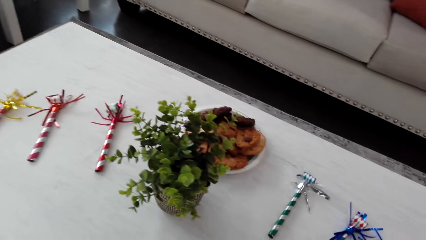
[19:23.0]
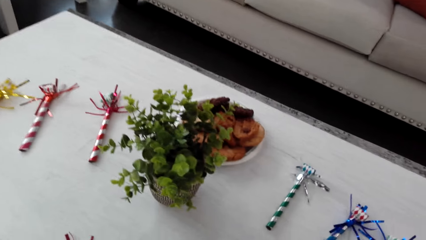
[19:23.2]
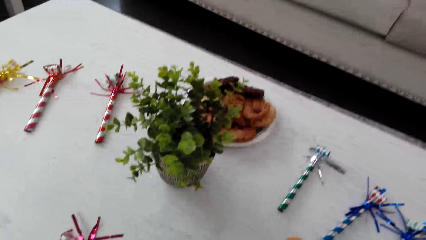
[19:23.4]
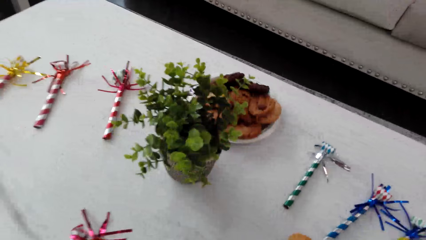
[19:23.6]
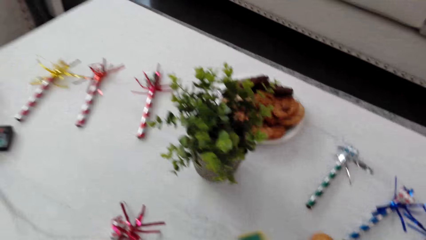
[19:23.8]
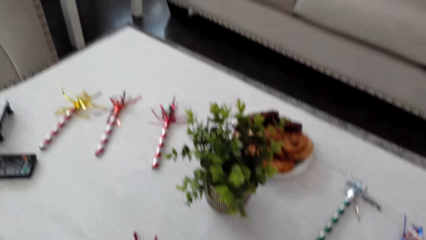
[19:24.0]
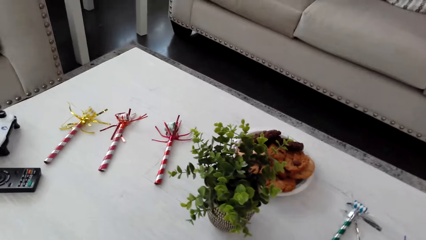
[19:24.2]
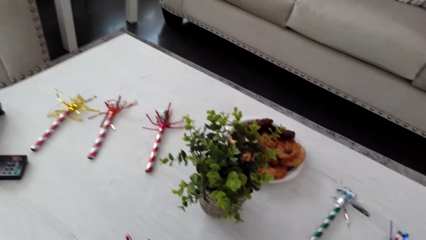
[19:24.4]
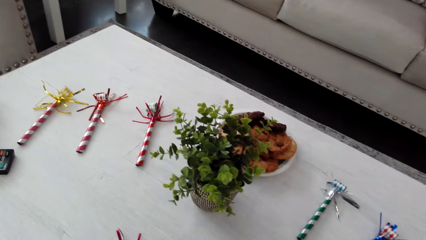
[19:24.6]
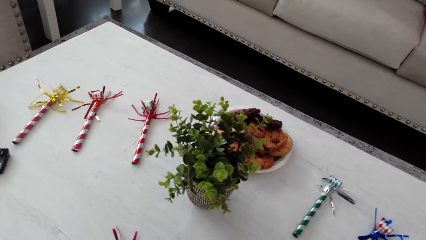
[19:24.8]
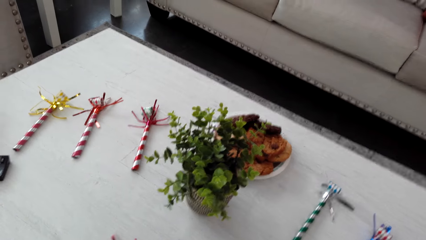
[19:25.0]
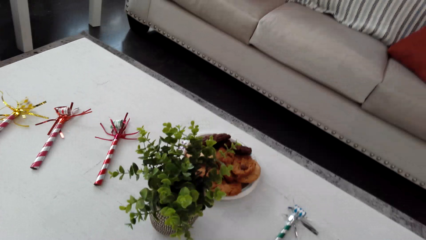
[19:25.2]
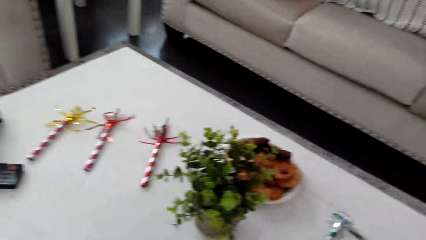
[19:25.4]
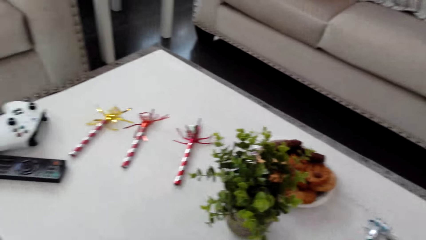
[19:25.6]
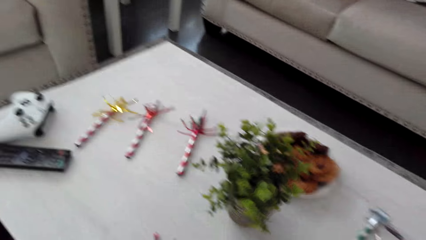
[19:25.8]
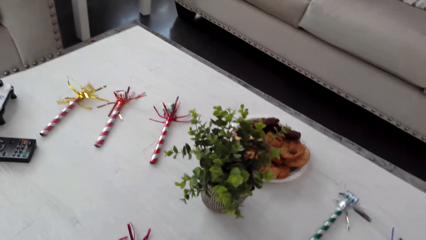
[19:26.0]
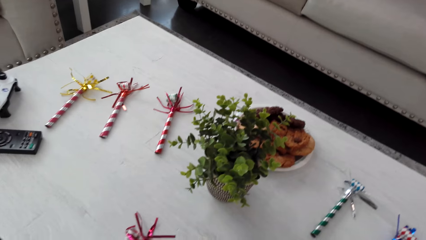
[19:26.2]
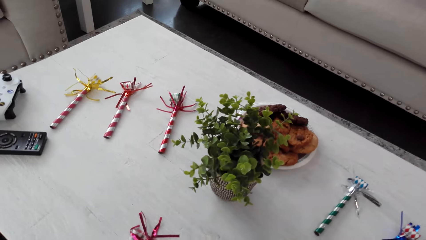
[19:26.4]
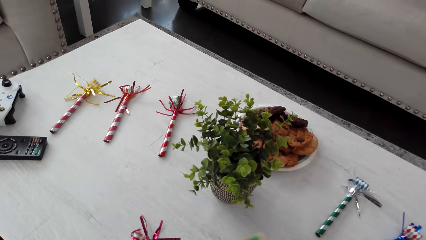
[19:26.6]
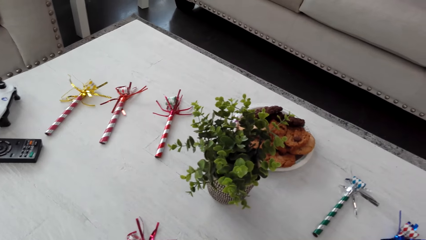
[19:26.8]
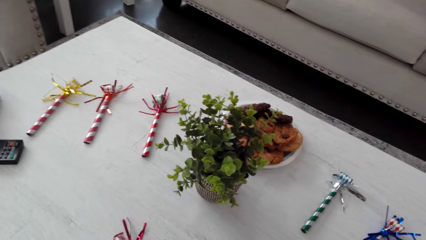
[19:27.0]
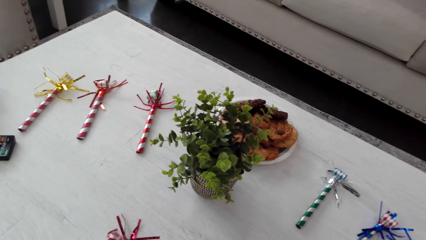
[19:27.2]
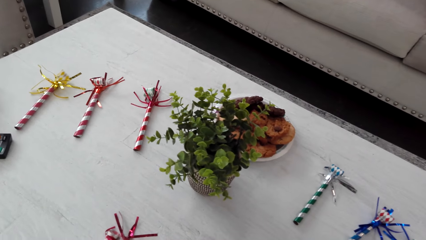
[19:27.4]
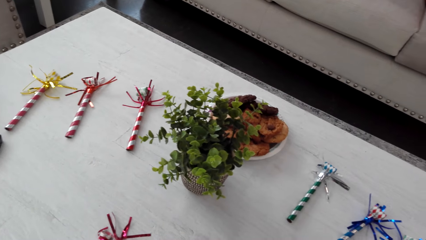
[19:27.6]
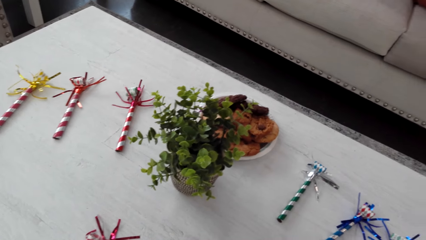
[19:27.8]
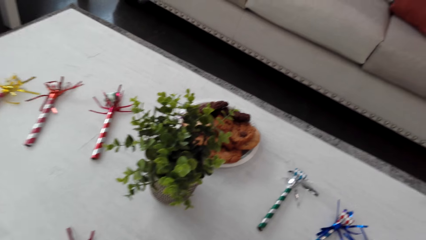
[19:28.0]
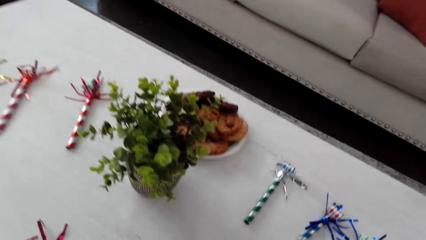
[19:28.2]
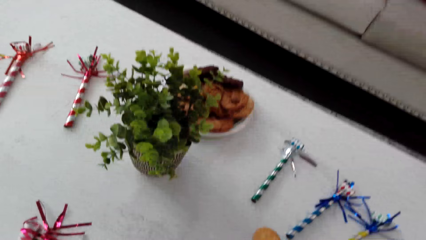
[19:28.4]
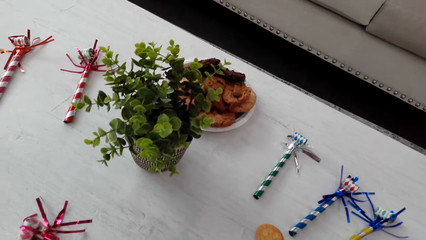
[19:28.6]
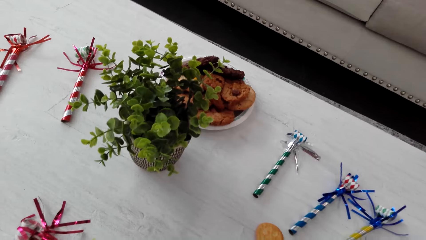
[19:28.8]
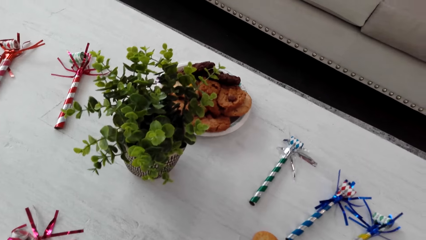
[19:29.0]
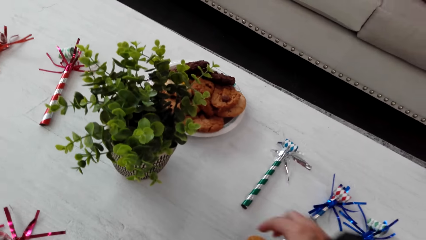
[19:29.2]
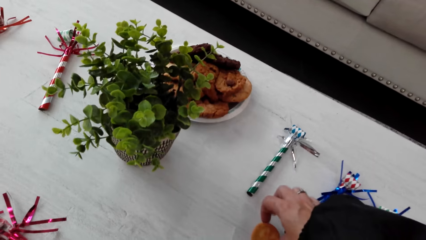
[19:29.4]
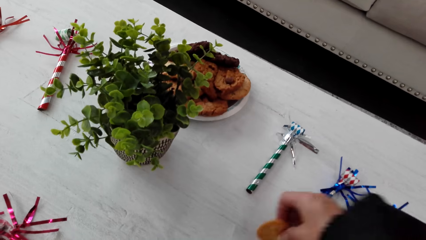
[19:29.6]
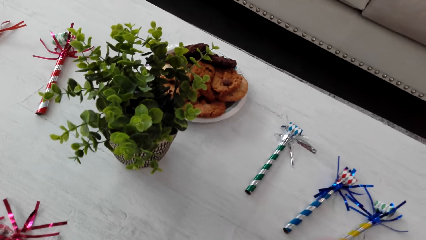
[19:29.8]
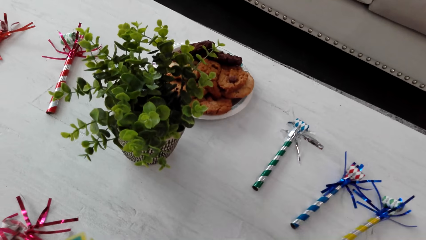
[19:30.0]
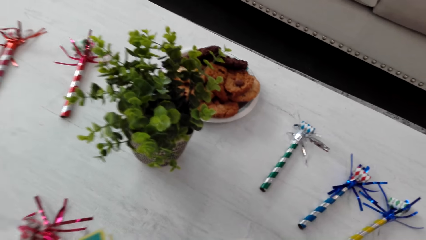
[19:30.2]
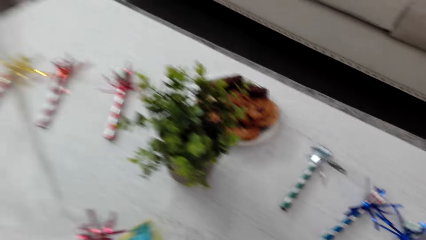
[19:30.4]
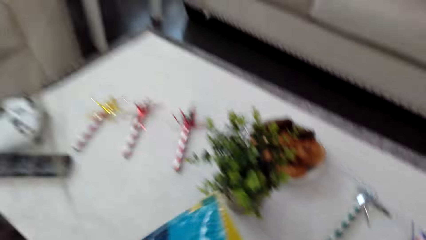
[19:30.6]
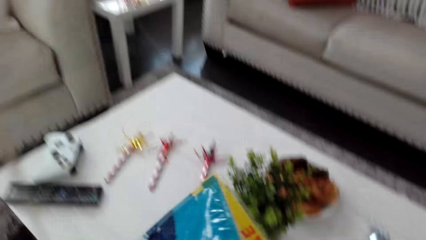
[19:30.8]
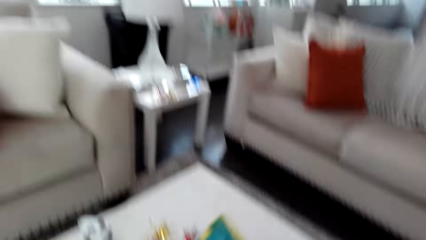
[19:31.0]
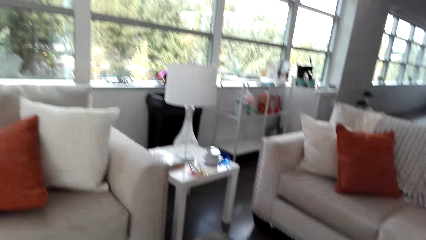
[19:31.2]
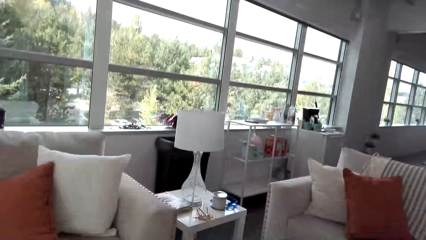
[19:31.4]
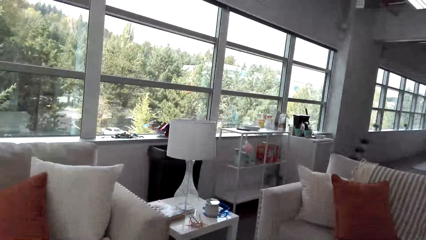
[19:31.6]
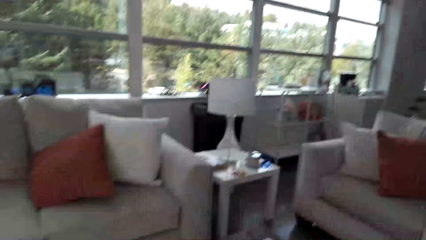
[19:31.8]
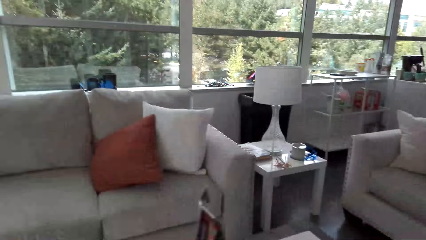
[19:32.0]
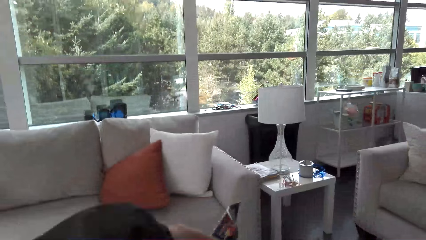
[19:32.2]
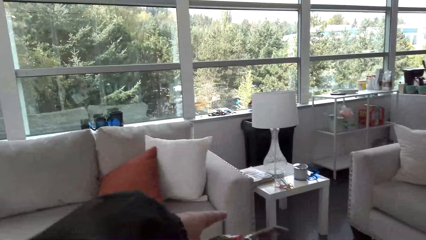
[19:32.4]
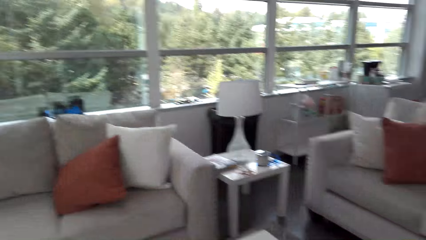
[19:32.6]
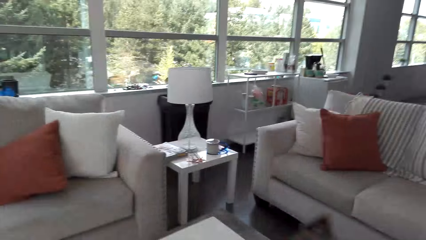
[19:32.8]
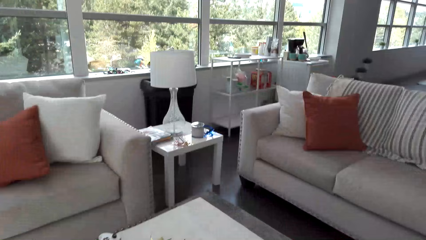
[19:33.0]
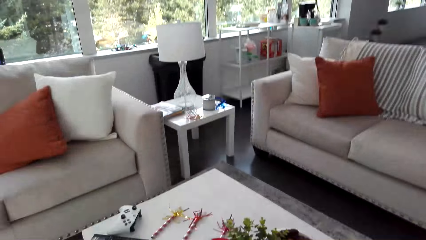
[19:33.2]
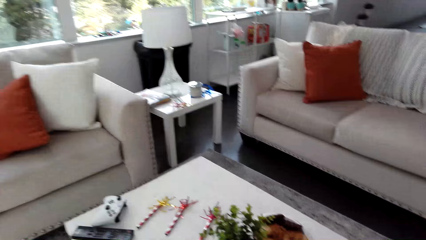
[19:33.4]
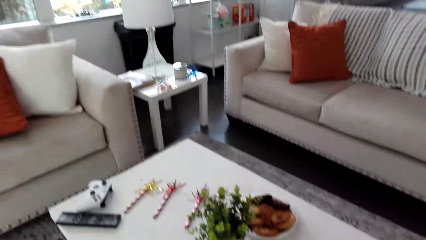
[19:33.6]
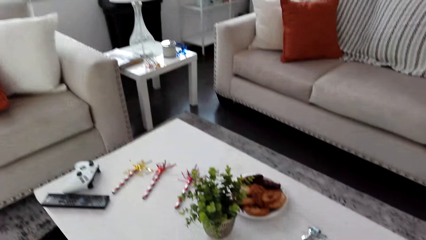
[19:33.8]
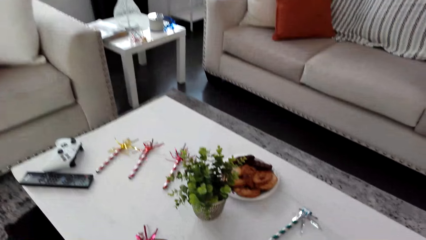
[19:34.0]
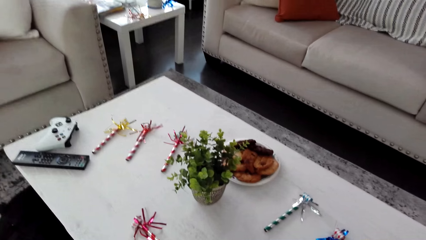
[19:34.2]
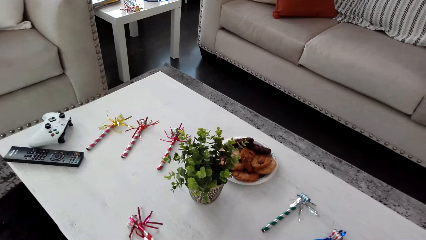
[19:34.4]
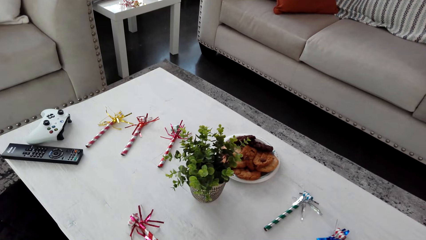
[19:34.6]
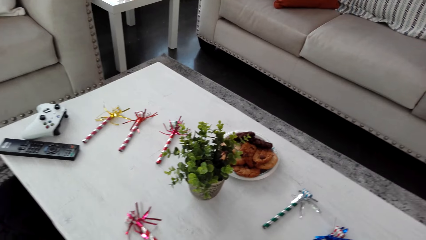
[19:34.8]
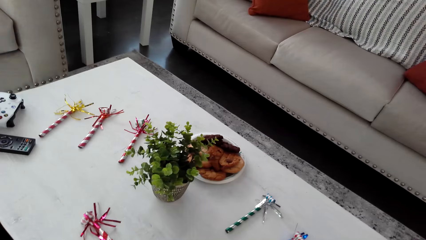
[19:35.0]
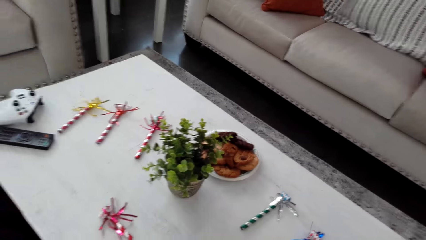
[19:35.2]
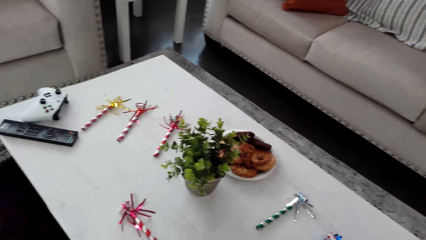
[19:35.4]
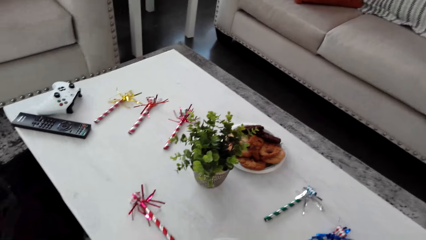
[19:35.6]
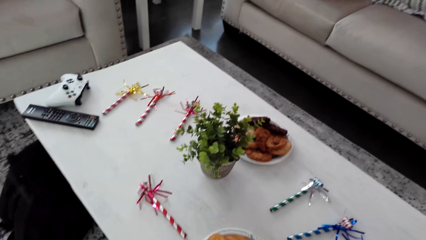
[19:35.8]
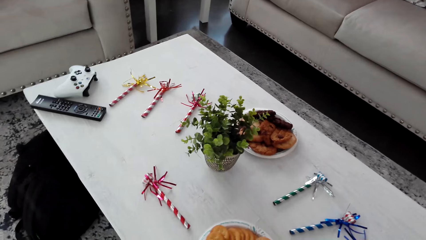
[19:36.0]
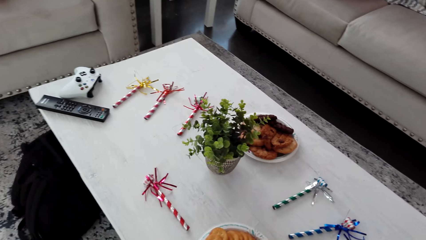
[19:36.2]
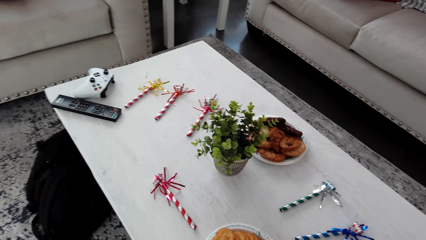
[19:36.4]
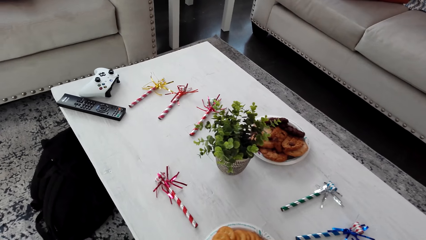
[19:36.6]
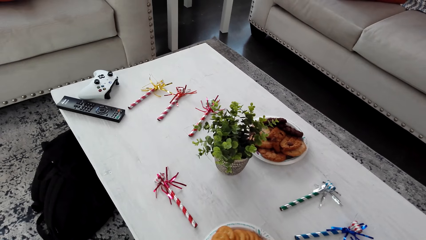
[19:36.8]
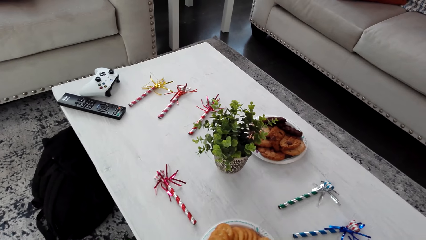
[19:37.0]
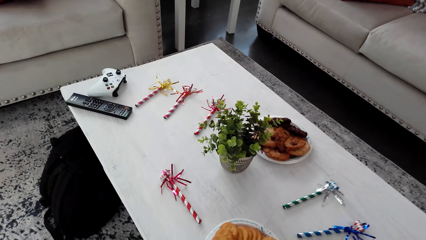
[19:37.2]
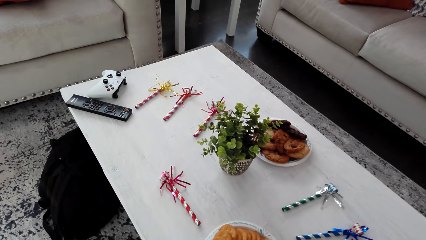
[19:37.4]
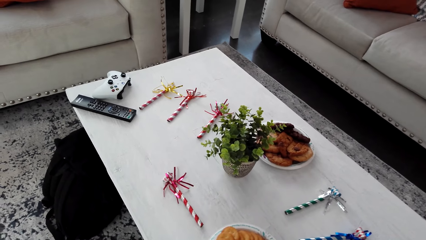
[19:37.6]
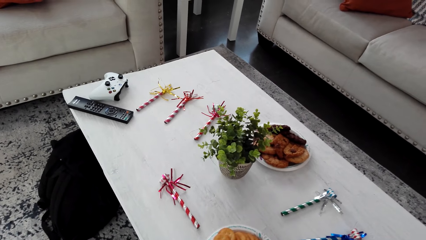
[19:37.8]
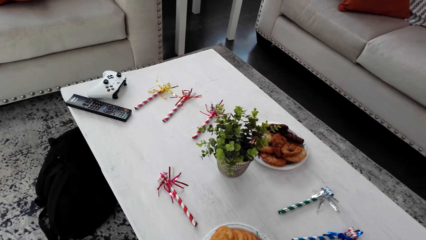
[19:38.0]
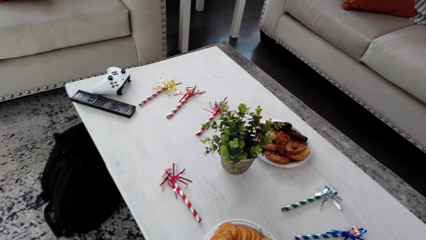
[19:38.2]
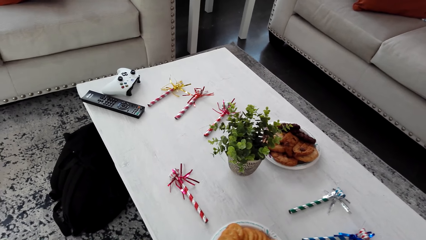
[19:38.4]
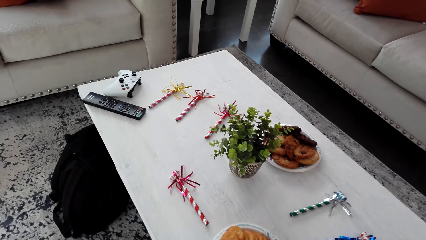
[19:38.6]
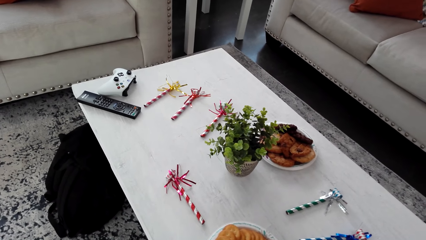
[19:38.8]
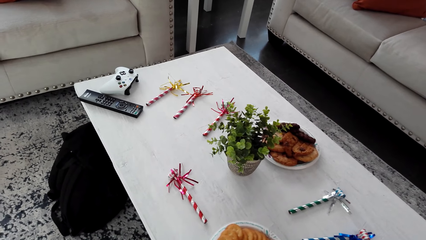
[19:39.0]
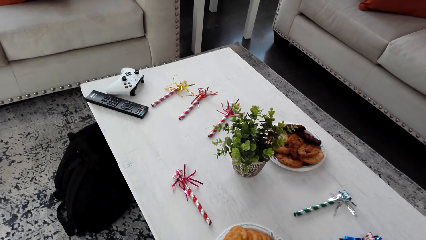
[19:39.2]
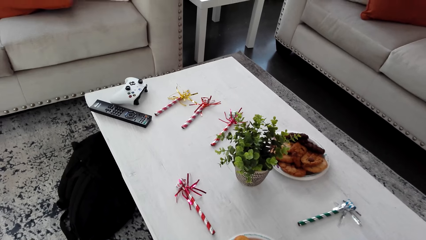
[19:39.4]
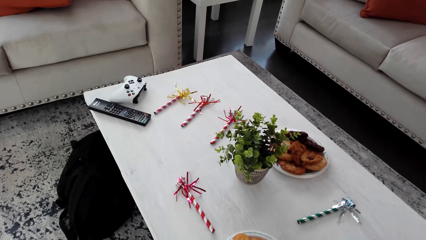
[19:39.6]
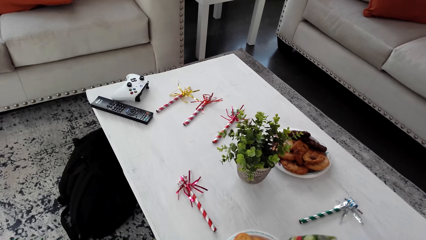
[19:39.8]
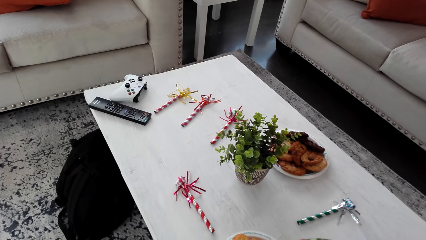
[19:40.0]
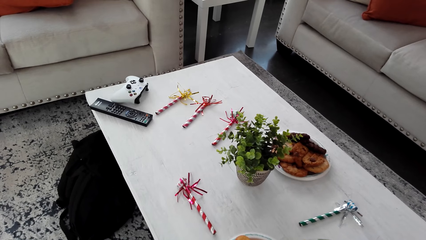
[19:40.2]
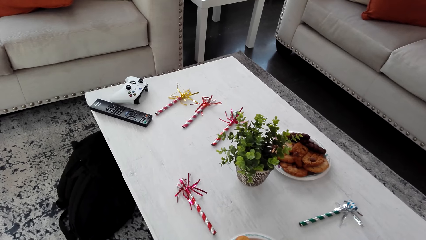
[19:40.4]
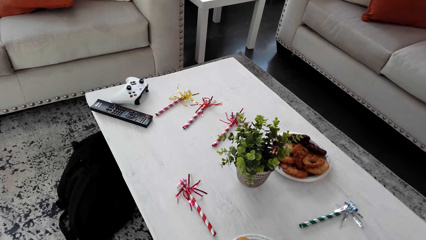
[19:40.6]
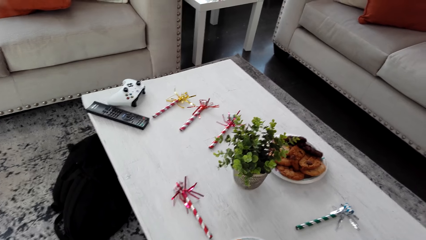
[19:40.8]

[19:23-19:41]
The camera wearer picks up a biscuit. They lift a pack and move around.
